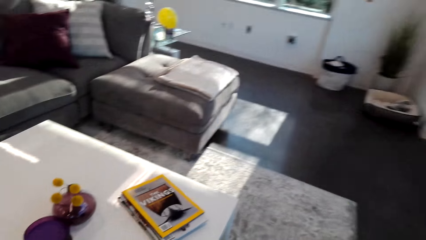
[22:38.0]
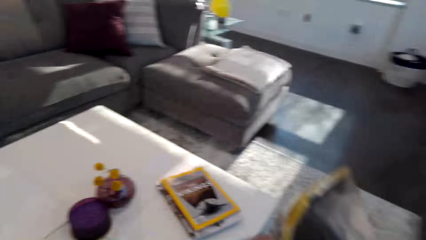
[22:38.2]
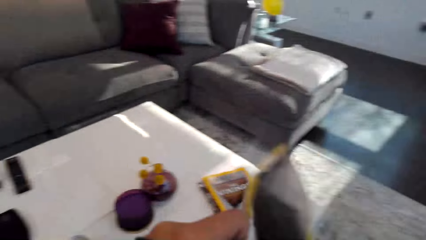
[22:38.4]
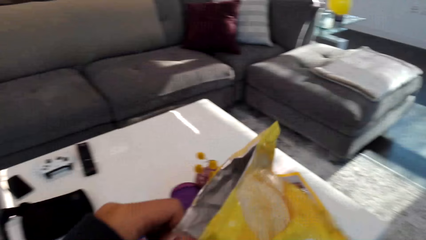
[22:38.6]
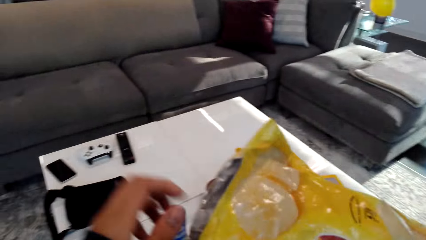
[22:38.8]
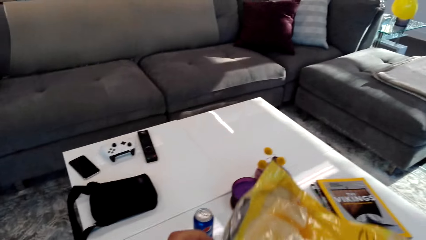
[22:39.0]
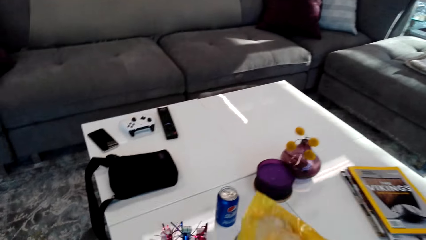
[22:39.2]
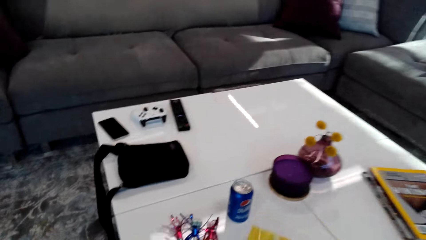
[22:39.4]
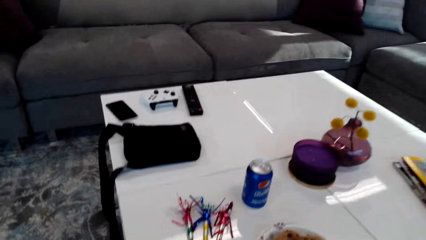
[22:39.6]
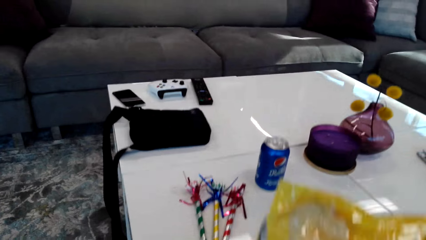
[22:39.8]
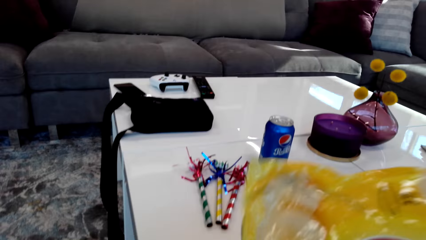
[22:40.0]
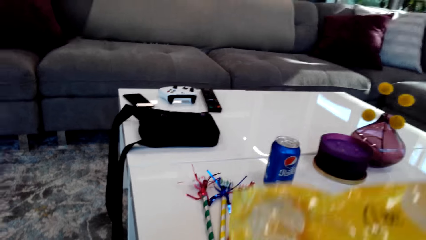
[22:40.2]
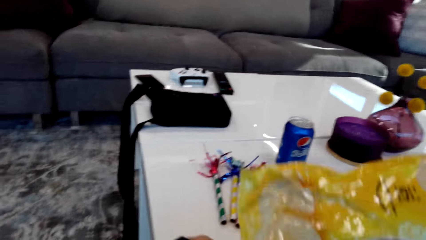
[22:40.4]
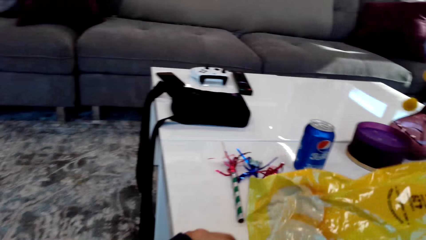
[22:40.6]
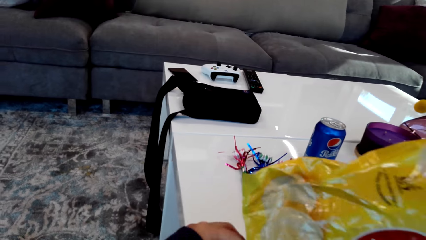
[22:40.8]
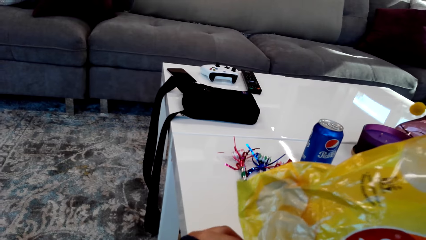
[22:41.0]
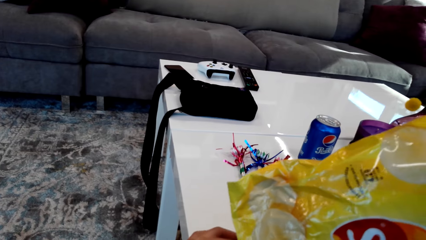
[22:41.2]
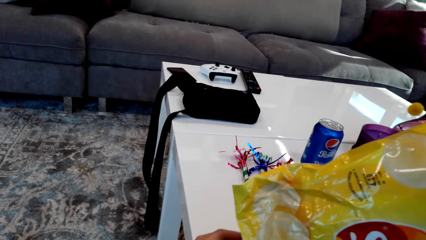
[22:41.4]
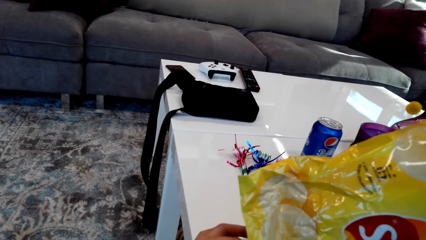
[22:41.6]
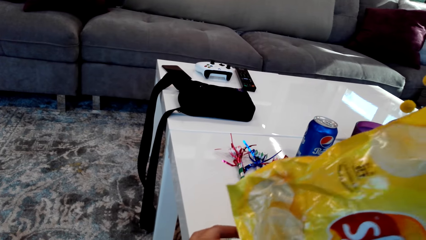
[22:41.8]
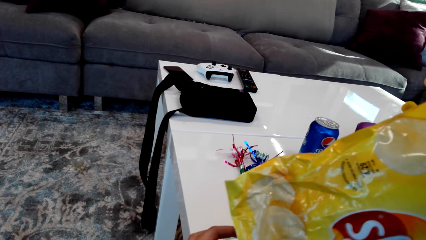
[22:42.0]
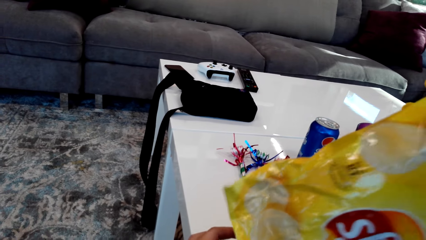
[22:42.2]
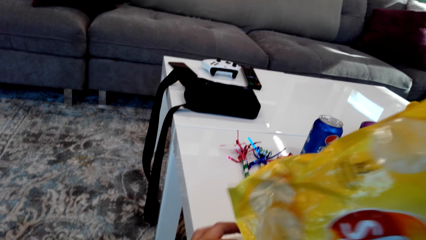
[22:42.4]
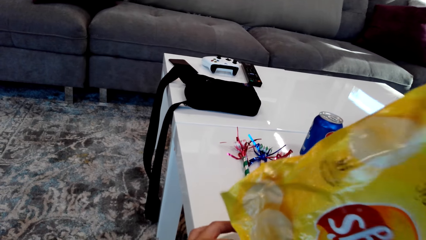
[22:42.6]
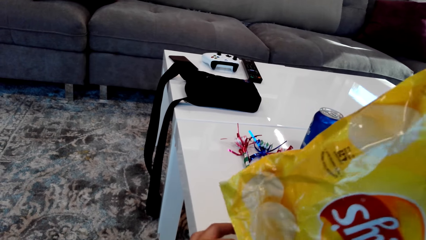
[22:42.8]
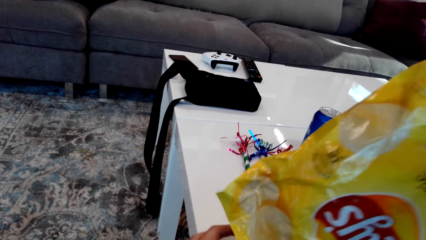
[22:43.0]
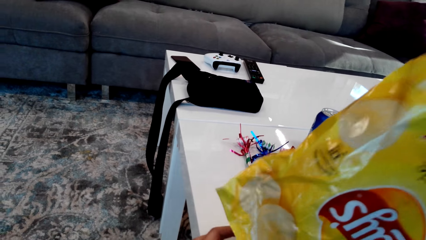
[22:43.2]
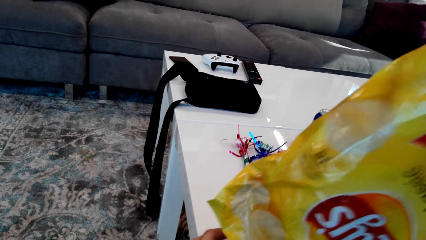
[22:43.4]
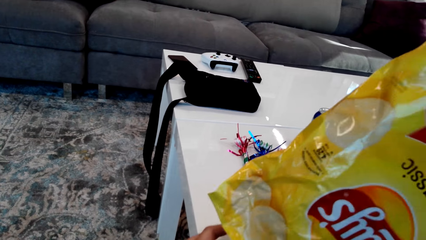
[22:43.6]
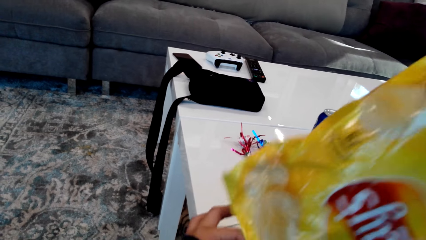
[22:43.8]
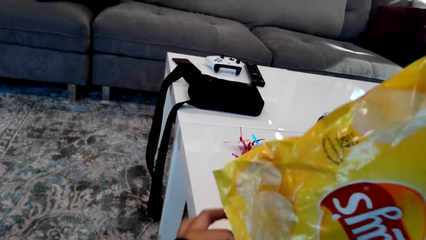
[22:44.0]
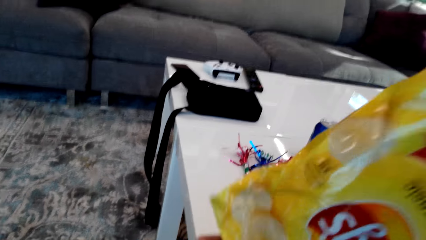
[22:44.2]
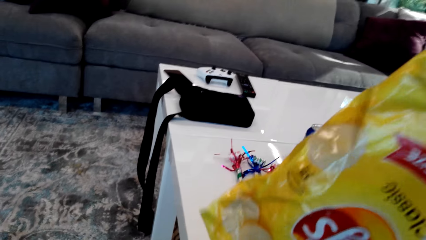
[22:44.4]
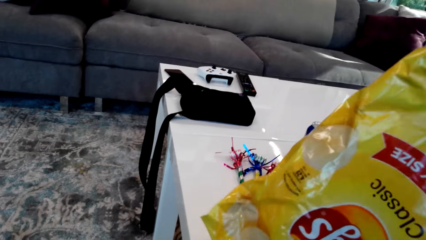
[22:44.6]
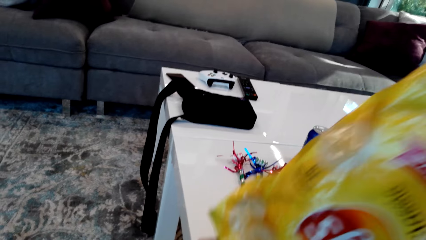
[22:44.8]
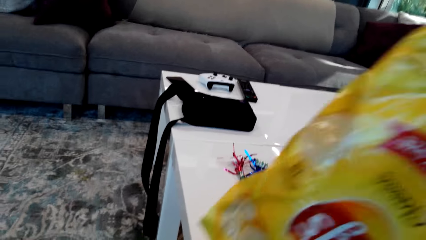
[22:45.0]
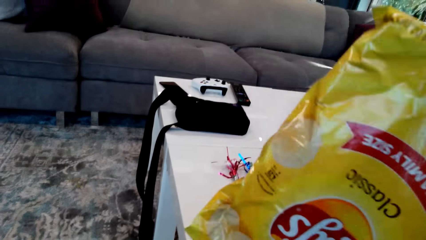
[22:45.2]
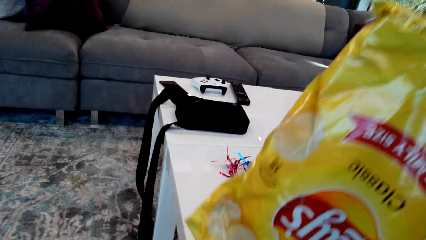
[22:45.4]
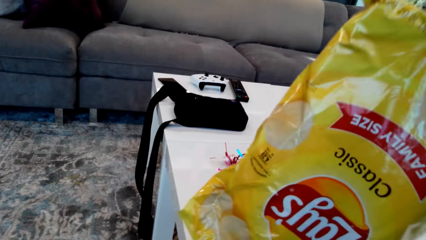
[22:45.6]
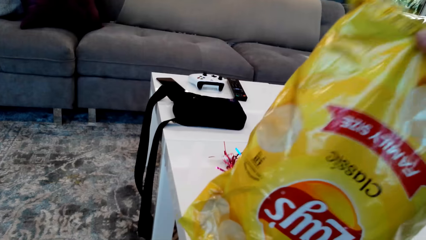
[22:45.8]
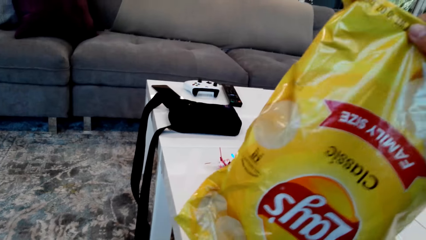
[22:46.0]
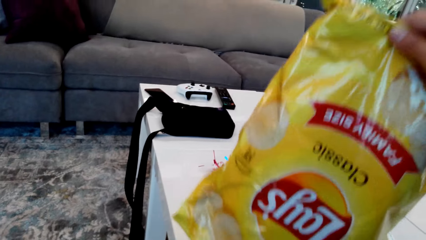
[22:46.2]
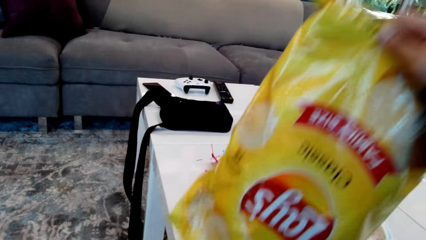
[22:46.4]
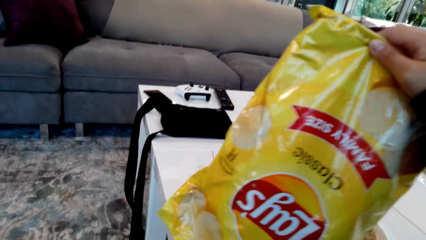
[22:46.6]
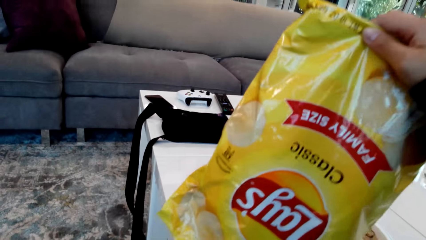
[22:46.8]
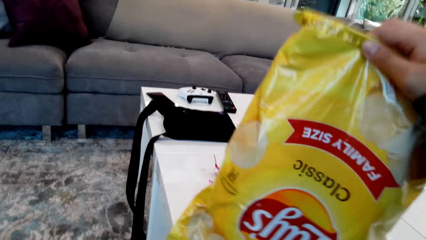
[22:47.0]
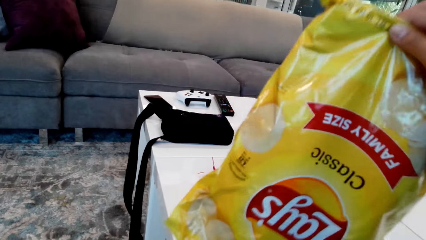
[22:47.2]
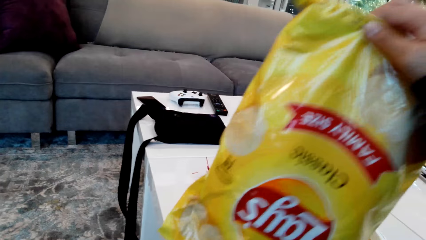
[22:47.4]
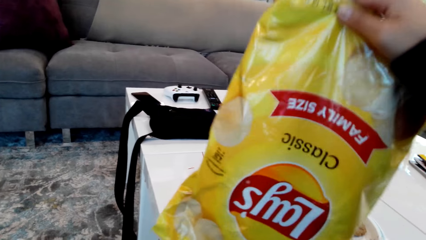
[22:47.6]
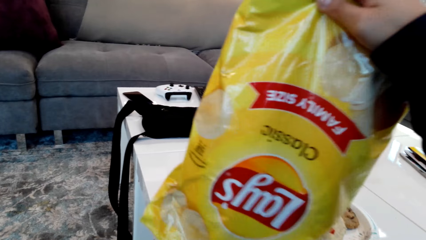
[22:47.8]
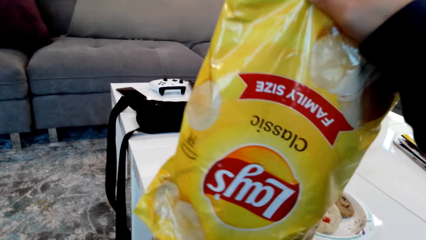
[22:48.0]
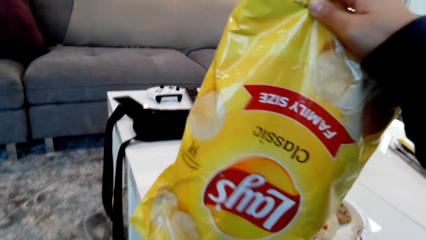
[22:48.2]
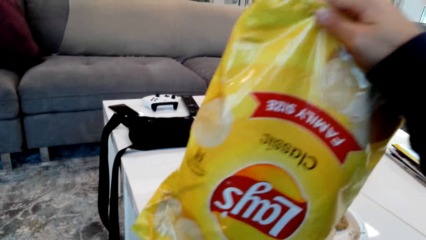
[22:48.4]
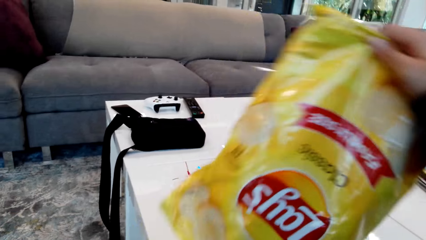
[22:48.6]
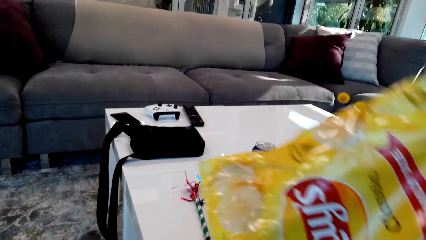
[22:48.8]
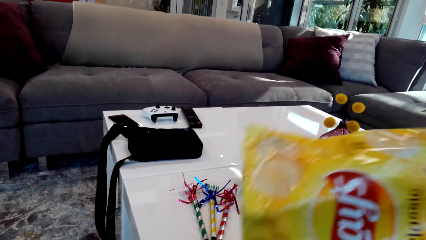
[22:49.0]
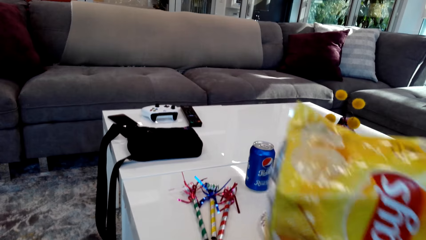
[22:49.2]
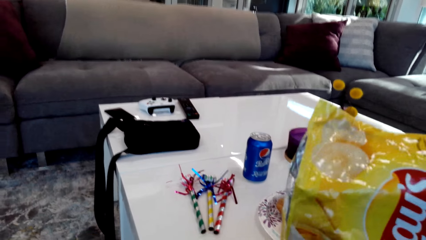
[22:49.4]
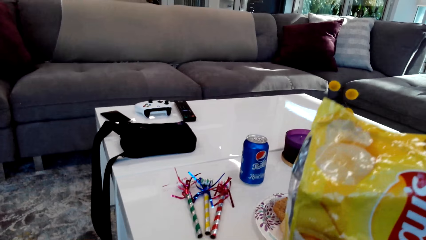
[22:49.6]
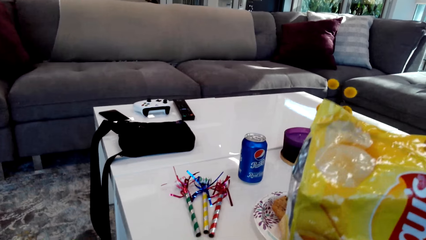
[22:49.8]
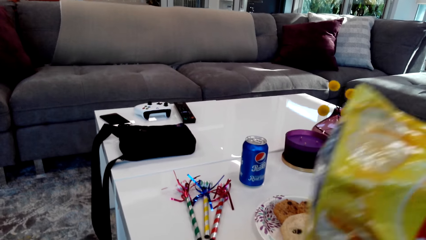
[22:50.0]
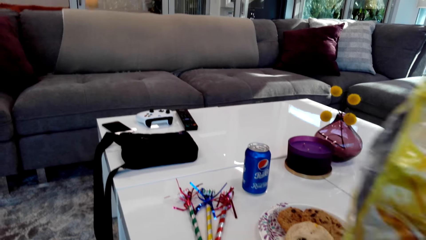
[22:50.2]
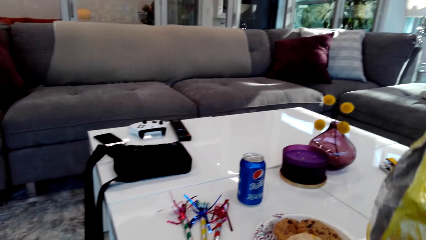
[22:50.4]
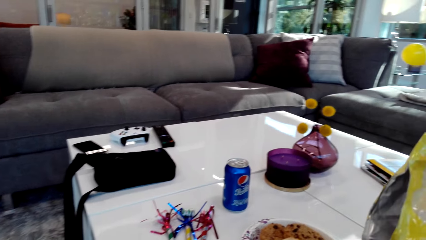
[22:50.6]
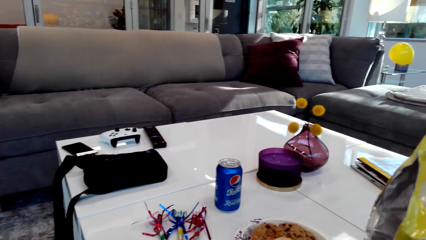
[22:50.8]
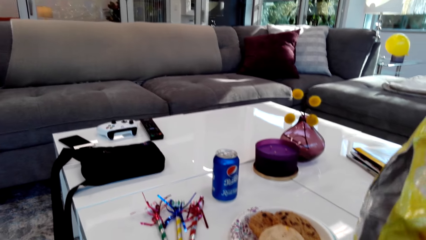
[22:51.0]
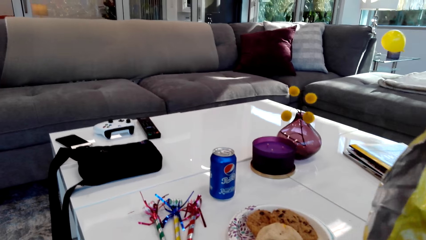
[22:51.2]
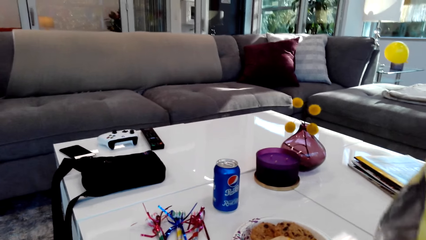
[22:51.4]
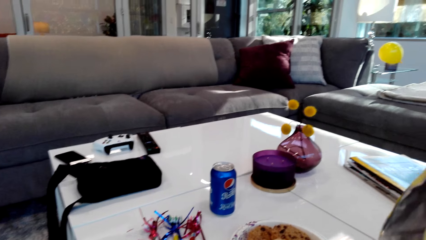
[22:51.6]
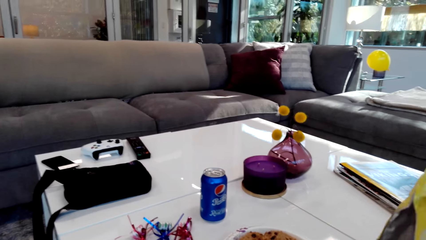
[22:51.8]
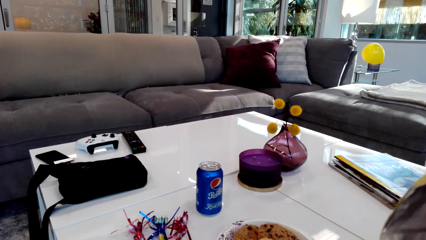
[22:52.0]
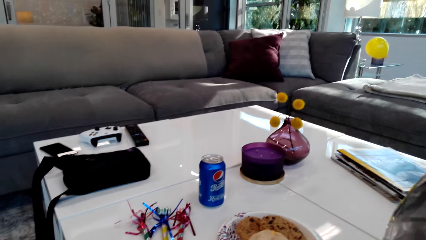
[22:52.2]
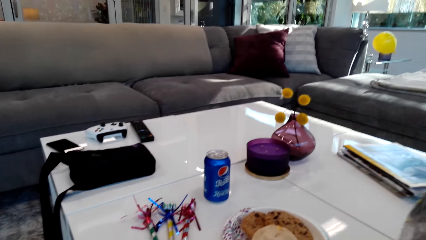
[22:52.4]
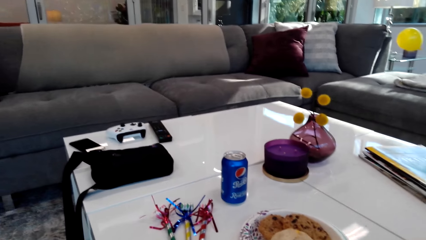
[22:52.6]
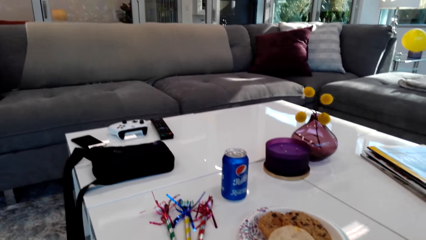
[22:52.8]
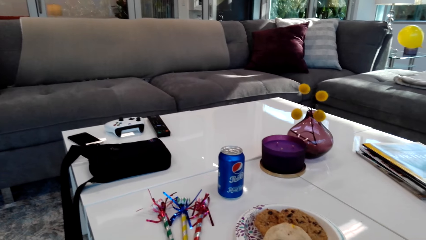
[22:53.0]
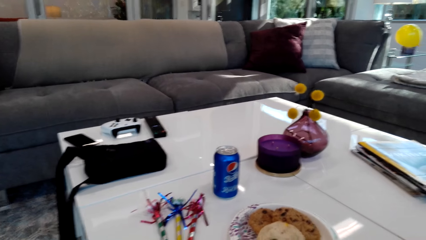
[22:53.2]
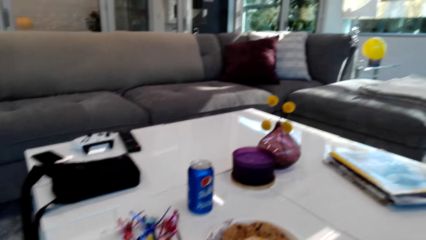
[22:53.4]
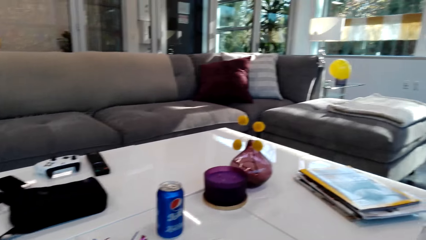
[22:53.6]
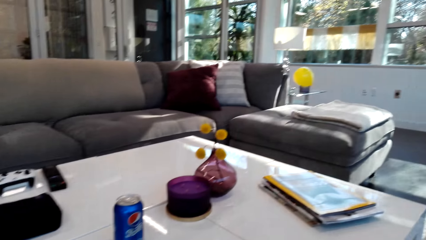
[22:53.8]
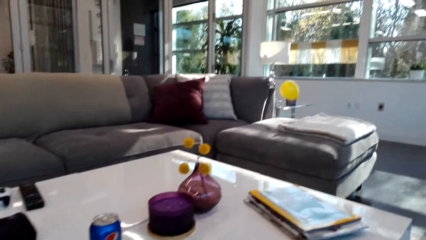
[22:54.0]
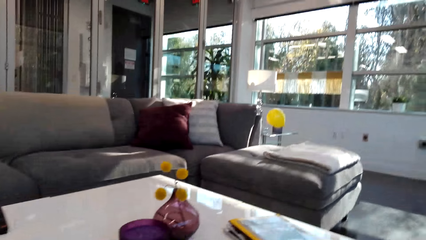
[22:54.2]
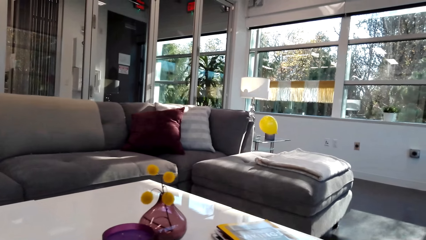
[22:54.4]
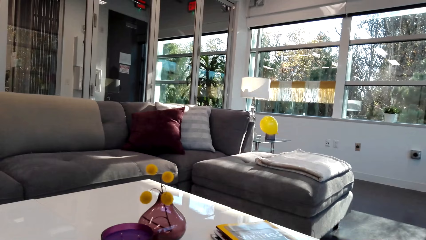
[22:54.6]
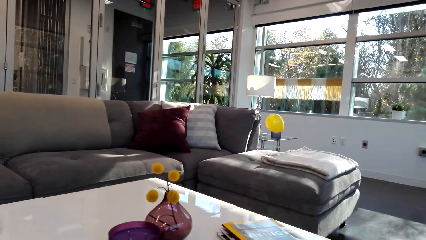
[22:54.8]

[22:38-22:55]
The camera wearer carries a snack. They pour the chips in a bowl.
